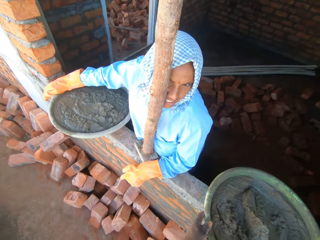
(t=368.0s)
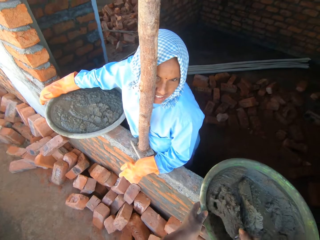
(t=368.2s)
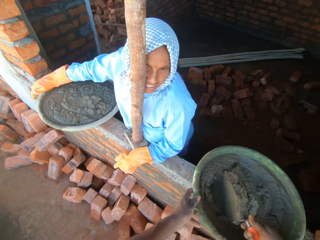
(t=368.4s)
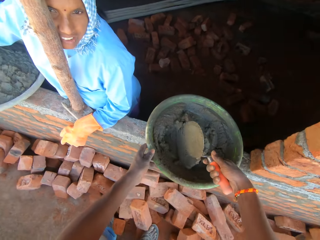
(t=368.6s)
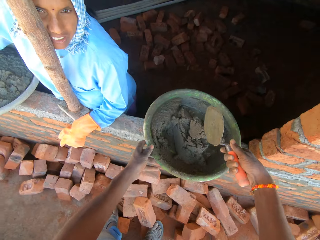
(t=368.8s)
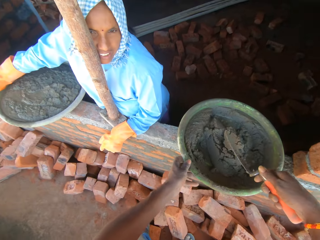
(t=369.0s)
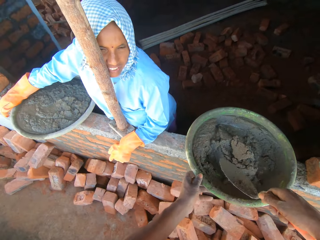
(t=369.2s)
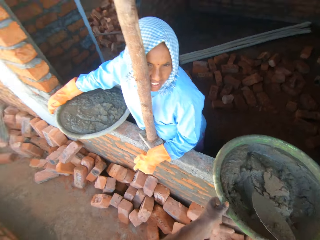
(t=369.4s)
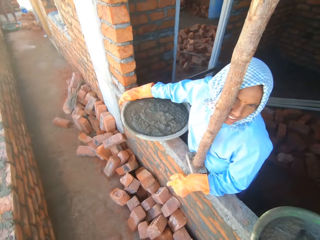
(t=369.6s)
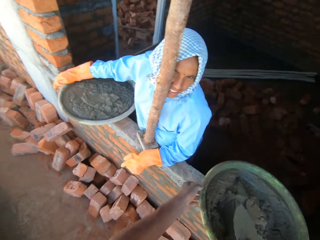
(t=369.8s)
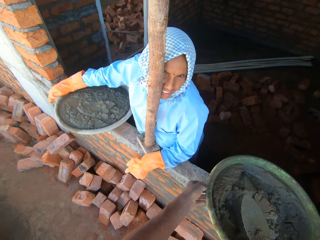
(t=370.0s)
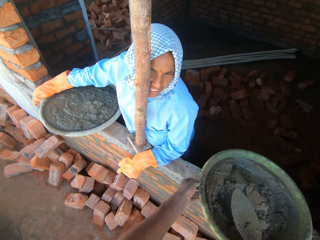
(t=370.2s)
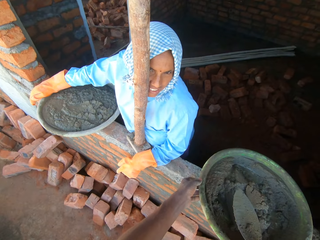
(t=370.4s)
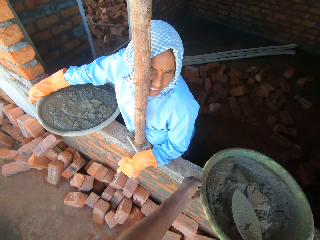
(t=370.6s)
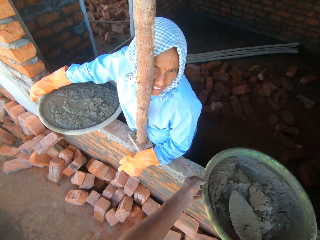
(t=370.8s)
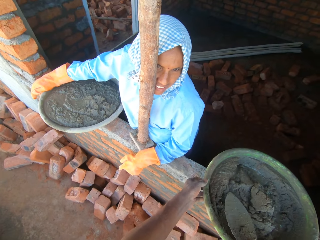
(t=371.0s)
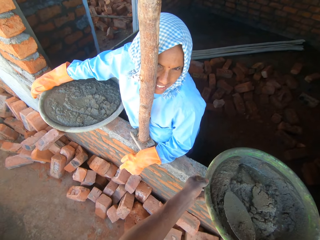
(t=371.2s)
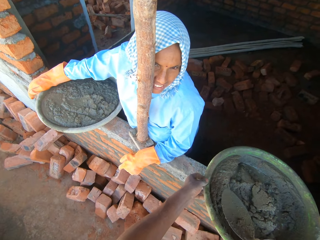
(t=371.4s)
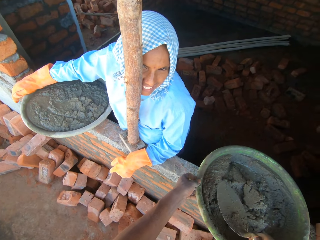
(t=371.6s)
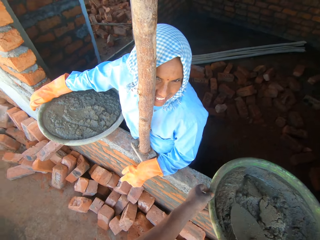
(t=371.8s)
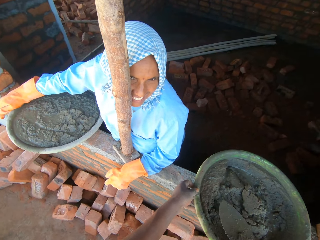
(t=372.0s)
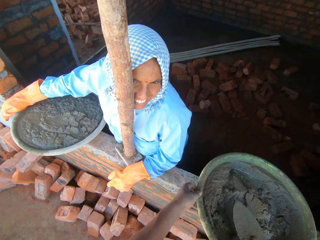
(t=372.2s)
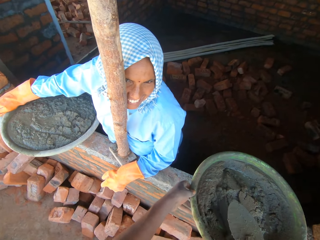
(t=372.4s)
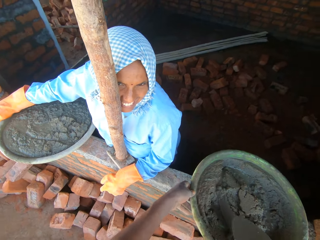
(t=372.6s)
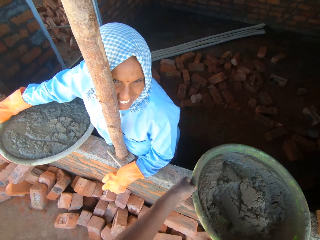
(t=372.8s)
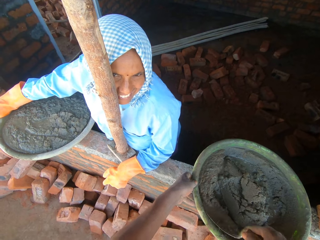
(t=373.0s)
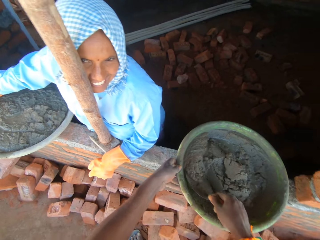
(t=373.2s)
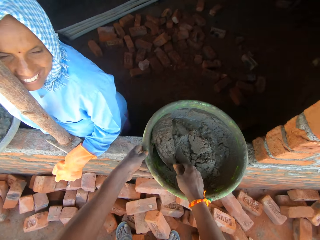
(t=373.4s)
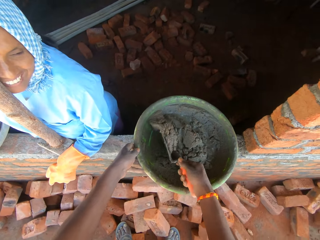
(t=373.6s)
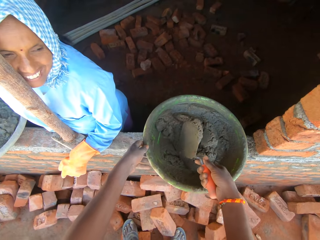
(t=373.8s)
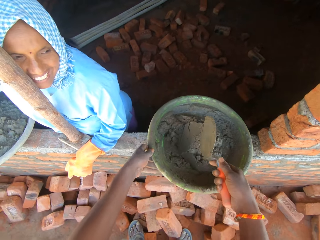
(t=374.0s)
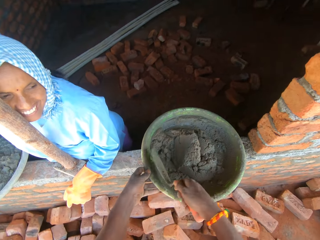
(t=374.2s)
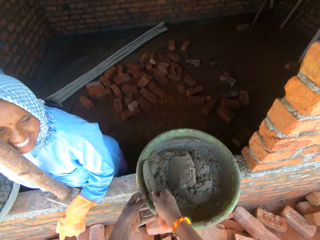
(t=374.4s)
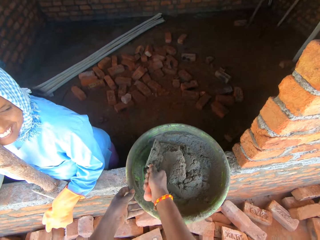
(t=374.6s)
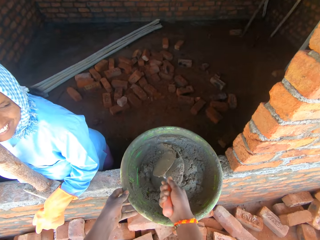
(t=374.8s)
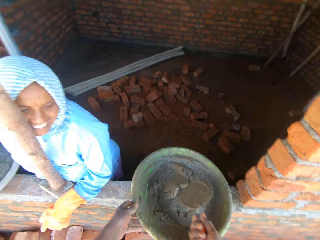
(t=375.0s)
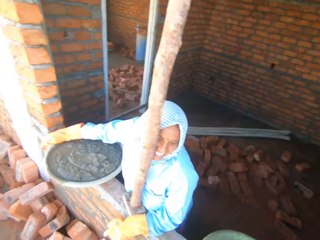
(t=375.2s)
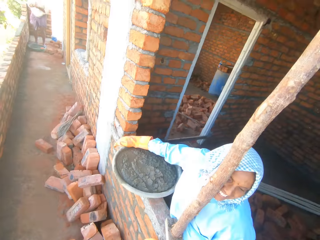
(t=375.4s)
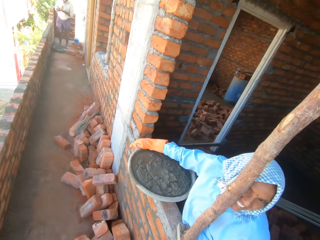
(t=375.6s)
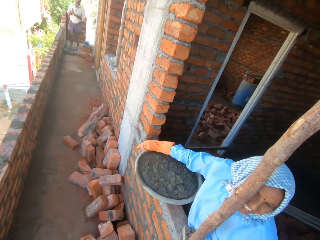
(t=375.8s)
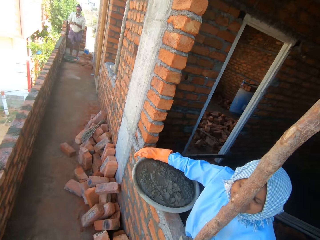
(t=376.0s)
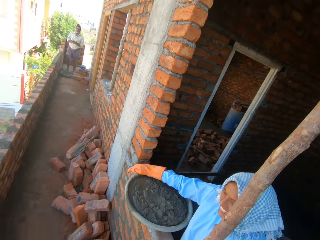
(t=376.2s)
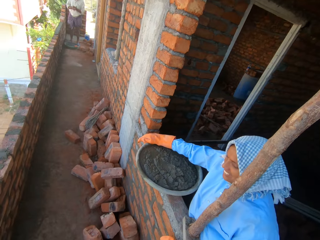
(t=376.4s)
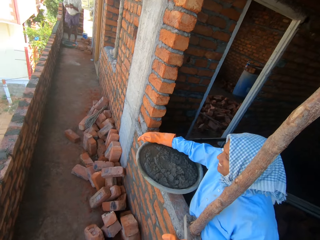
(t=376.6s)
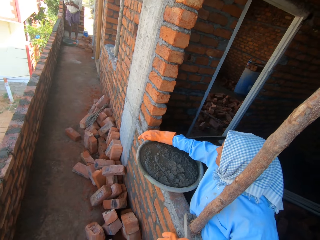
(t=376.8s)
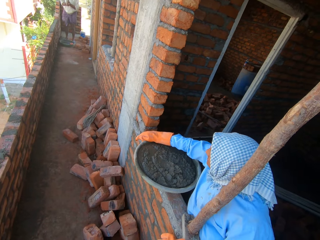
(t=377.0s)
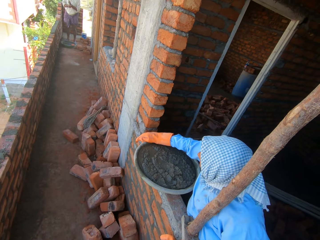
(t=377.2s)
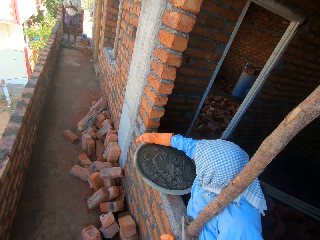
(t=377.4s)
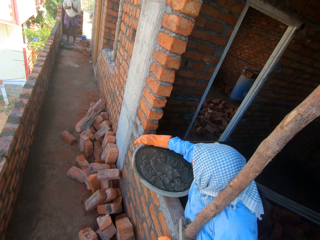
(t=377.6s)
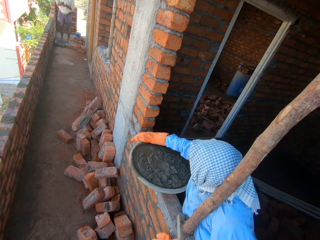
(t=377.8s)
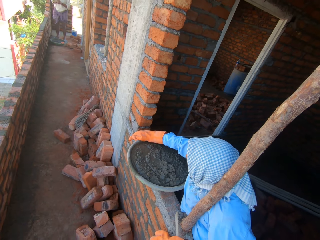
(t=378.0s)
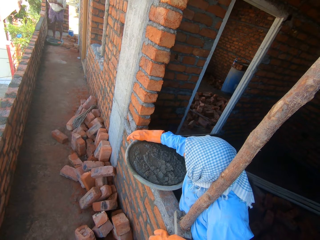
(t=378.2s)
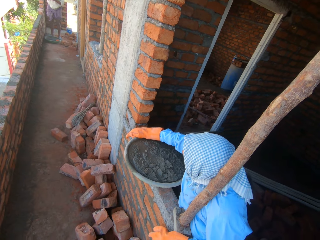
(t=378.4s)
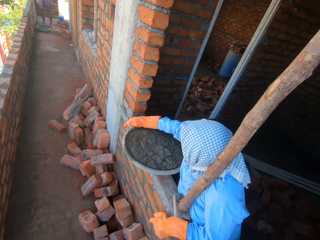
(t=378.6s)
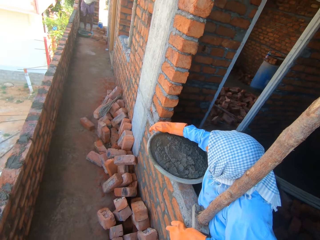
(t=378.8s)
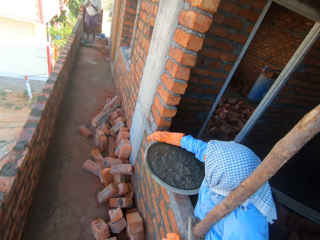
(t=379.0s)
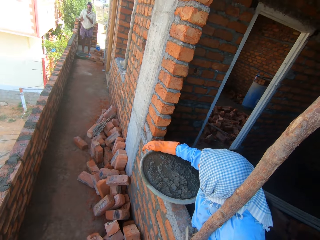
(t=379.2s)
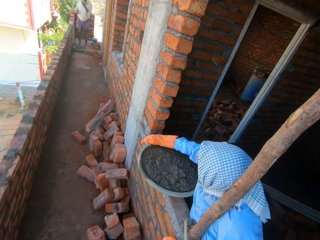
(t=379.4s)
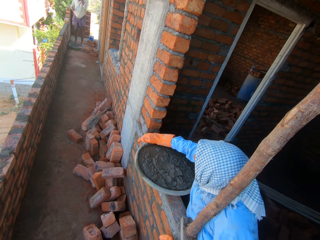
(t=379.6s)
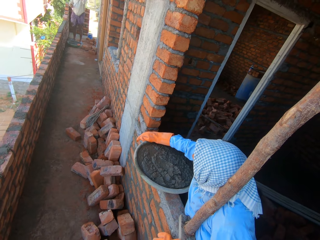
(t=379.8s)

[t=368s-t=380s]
The camera wearer mixes the mortar with the trowel. They look at a woman. A person stares at another person. The camera wearer mixes the mortar. They look at a man. The other person moves the hands together.

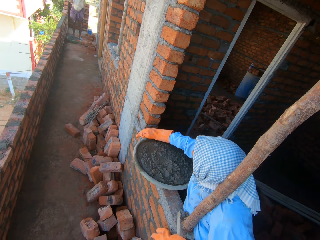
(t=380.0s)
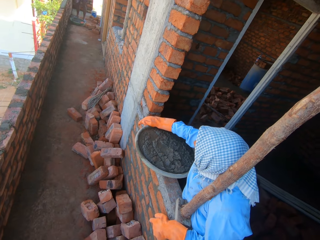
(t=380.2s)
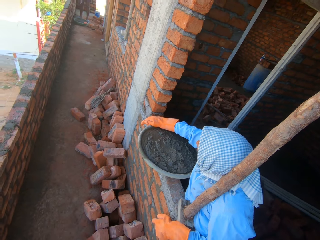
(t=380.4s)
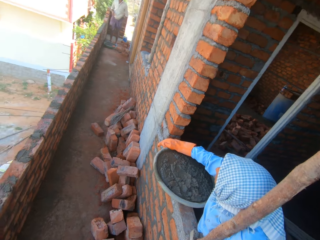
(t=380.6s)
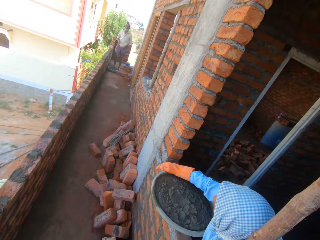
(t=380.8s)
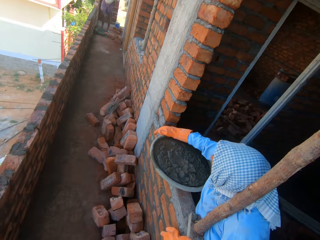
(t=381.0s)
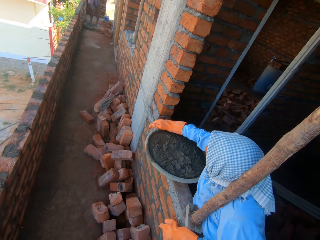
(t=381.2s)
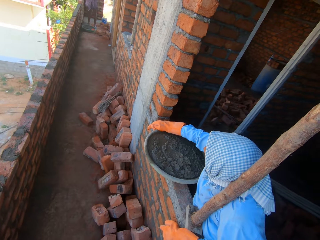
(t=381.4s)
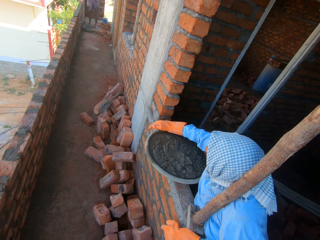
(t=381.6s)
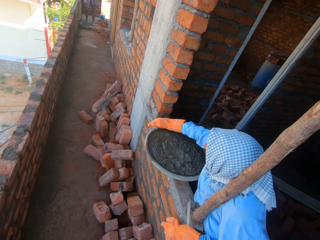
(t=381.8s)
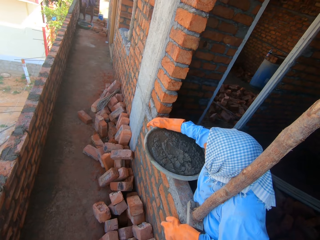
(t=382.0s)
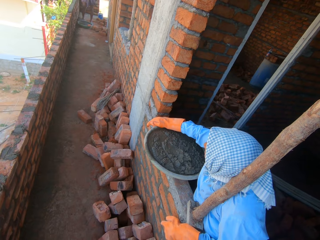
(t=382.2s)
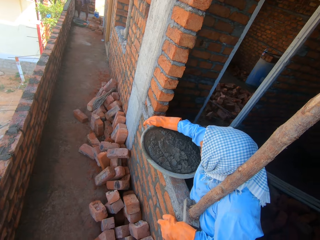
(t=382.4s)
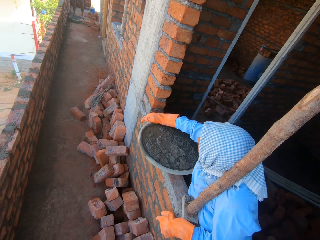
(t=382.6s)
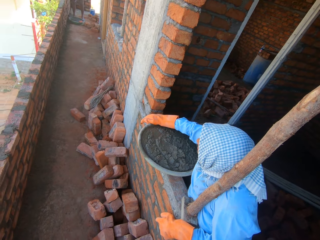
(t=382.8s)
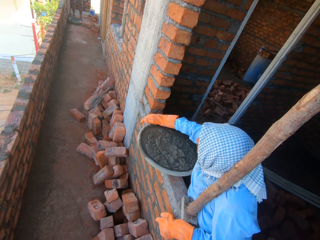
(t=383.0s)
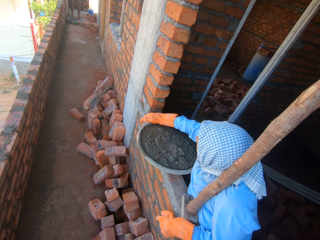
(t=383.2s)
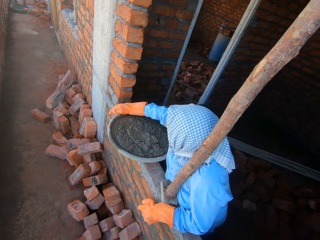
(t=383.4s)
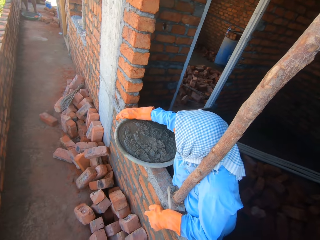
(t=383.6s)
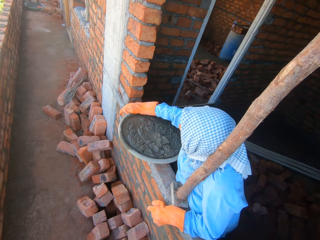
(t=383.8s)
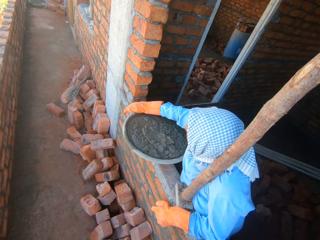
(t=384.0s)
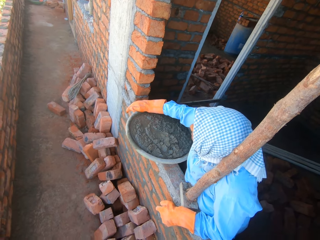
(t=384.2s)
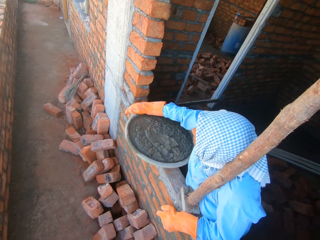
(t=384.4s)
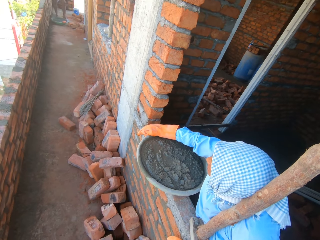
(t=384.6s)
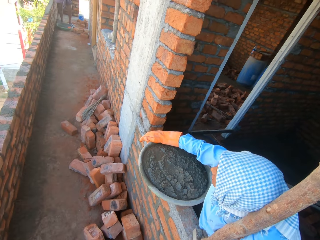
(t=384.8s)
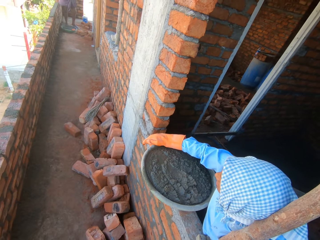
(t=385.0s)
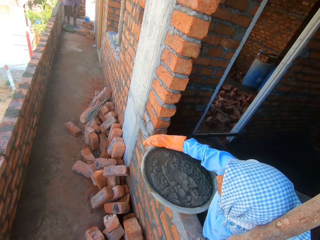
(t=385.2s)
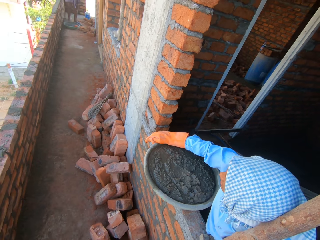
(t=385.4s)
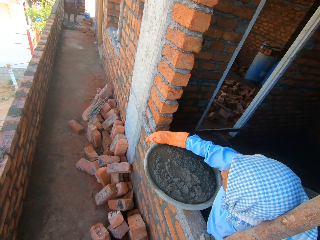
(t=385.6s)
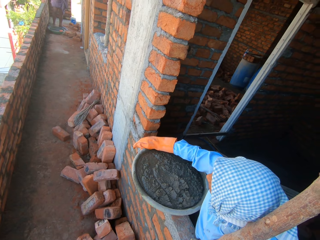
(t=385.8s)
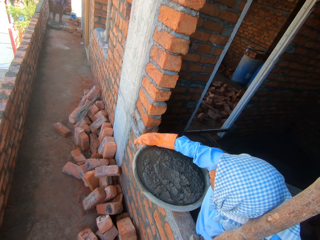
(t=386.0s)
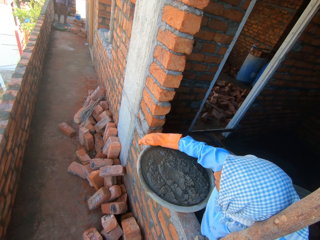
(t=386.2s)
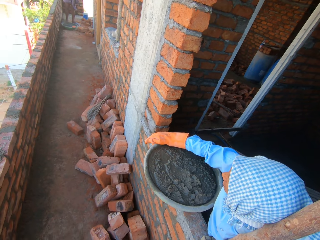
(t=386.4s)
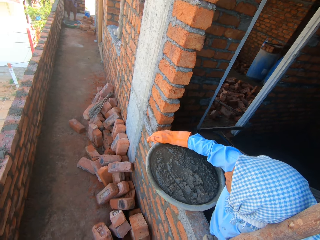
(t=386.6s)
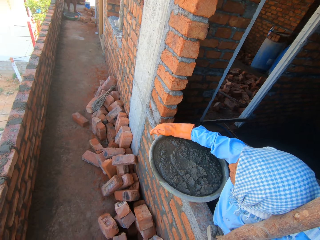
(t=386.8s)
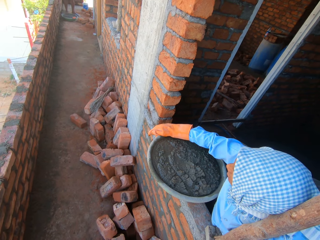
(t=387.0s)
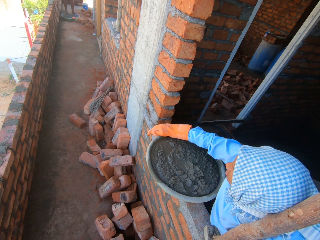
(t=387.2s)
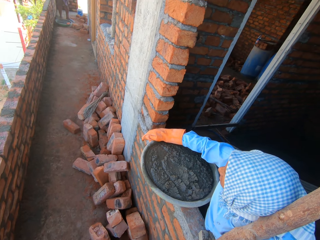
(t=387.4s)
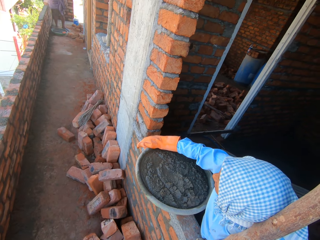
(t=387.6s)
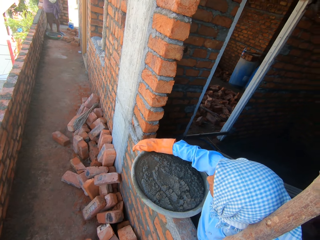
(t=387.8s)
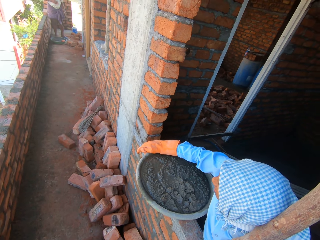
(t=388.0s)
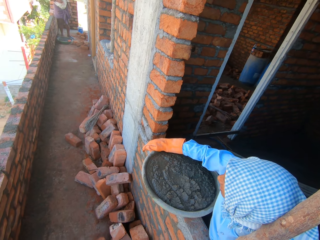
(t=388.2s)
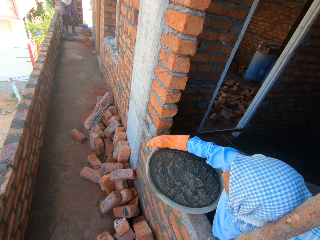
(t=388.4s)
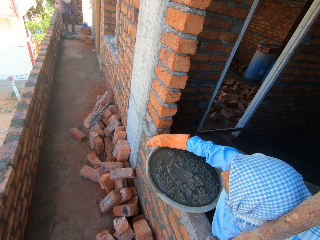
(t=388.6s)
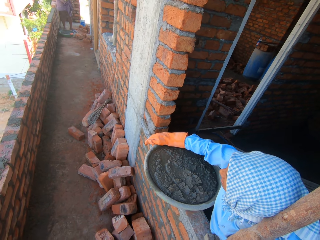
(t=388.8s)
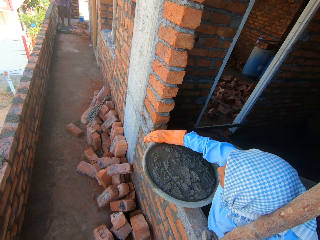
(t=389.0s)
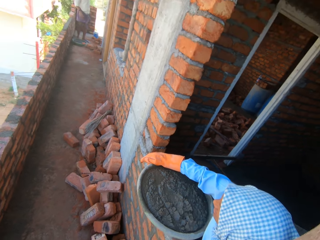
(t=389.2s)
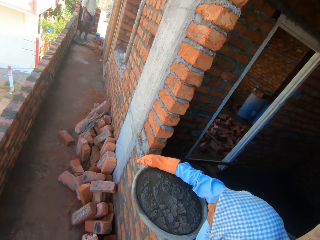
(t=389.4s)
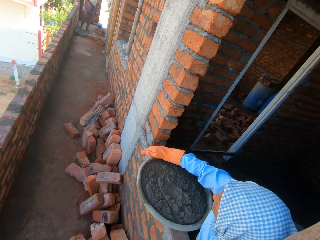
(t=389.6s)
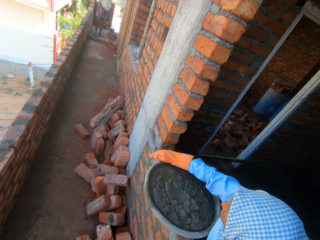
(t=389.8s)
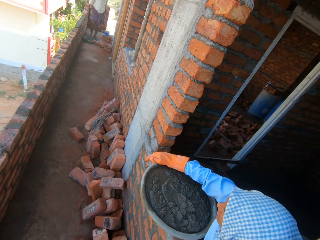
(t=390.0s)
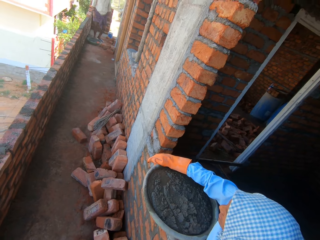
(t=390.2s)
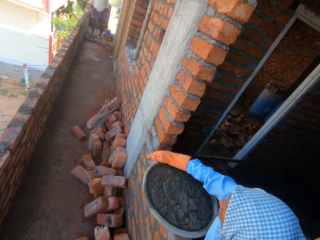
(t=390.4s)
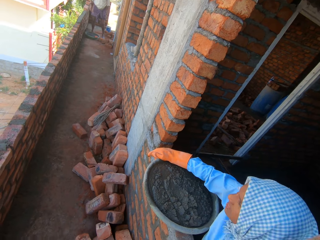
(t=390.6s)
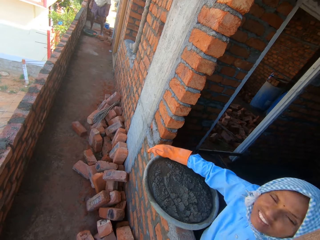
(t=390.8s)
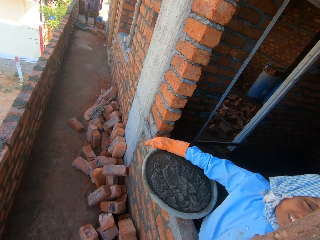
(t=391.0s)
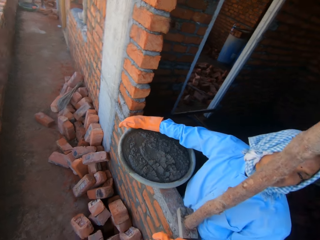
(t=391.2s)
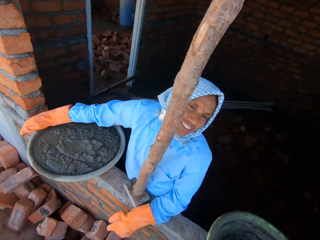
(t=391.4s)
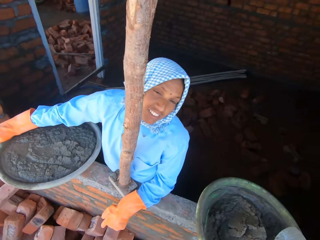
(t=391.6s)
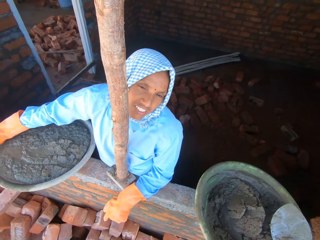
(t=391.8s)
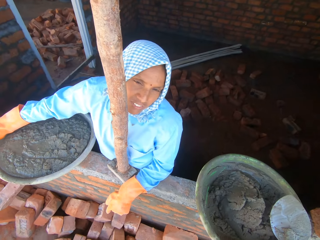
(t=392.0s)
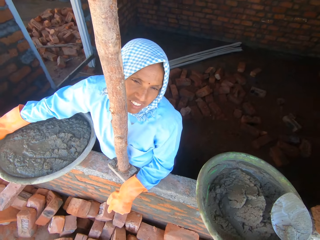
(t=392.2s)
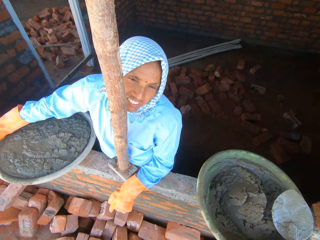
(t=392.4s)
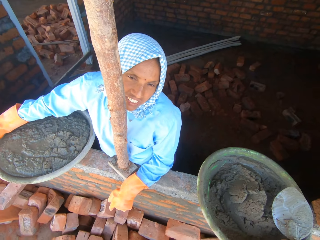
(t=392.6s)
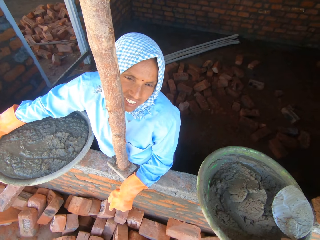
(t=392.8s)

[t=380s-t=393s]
A person talks to another person. The camera wearer looks at a woman. The person talks to the other person again.
